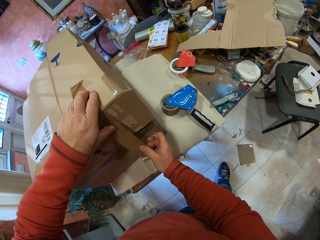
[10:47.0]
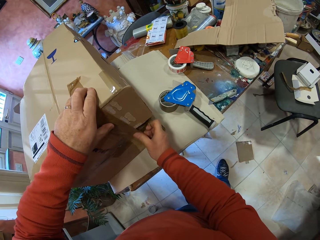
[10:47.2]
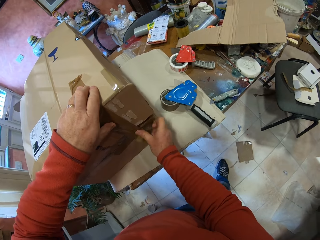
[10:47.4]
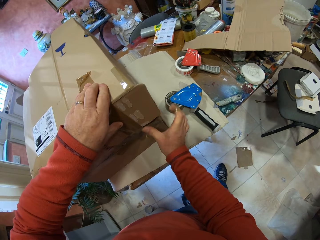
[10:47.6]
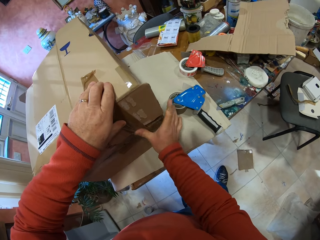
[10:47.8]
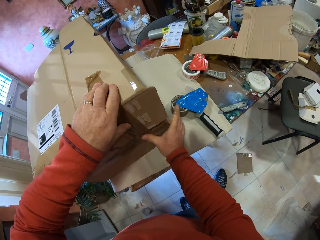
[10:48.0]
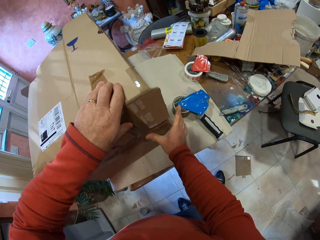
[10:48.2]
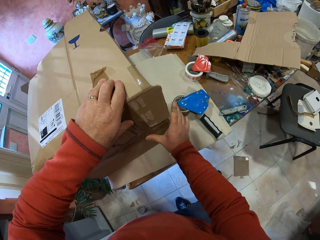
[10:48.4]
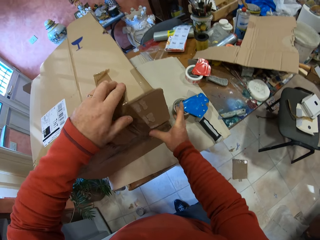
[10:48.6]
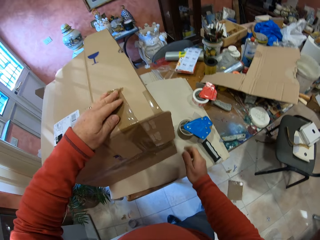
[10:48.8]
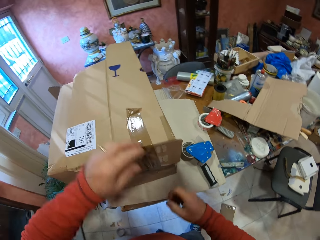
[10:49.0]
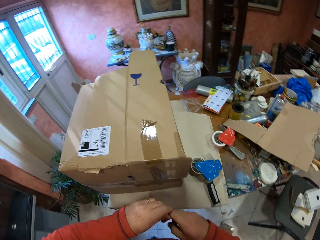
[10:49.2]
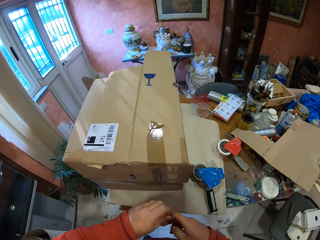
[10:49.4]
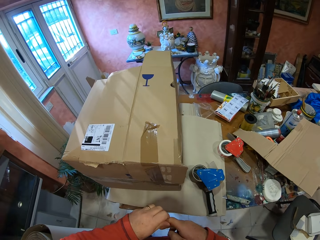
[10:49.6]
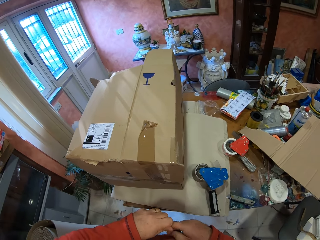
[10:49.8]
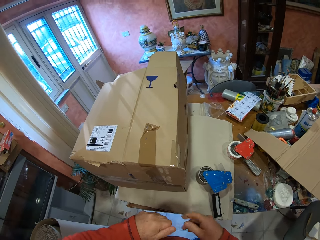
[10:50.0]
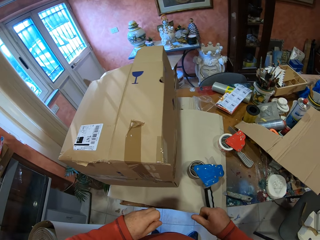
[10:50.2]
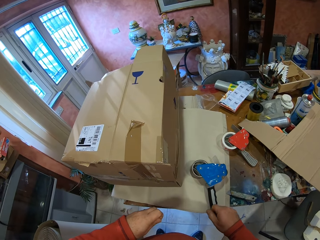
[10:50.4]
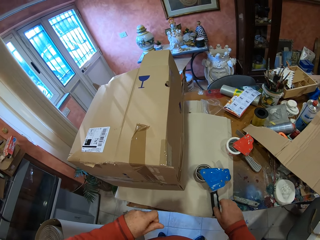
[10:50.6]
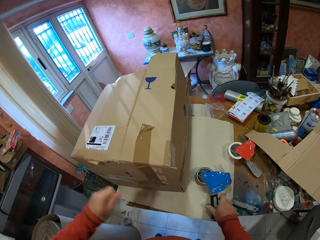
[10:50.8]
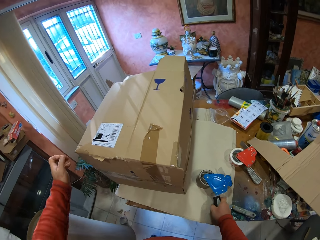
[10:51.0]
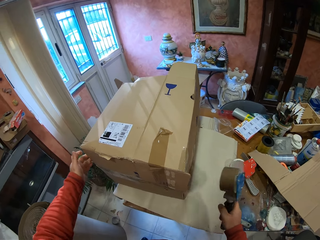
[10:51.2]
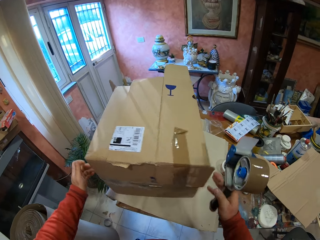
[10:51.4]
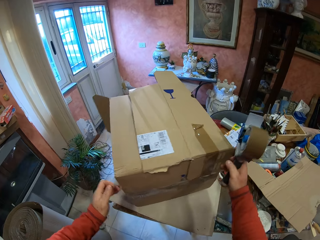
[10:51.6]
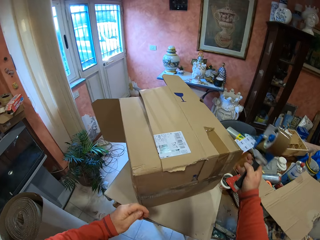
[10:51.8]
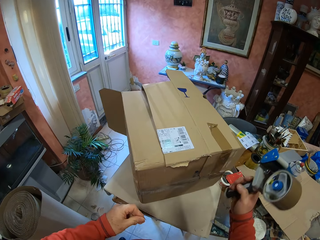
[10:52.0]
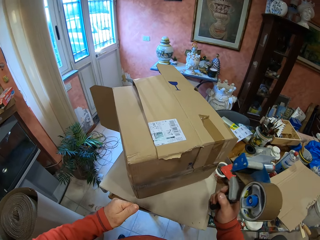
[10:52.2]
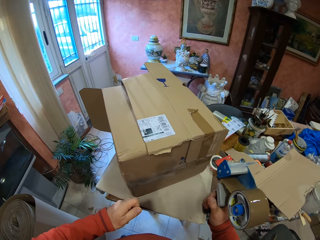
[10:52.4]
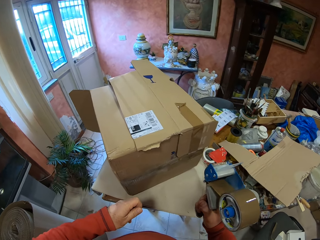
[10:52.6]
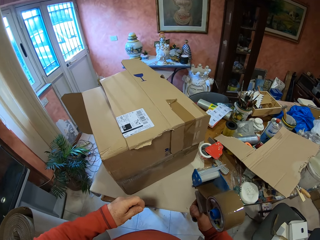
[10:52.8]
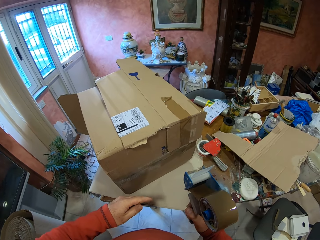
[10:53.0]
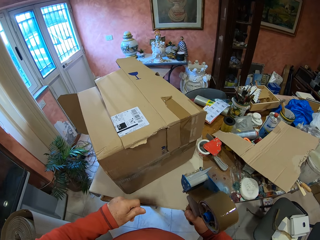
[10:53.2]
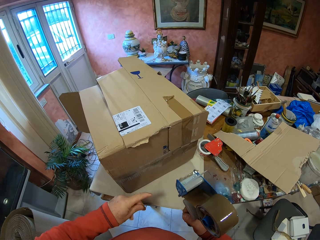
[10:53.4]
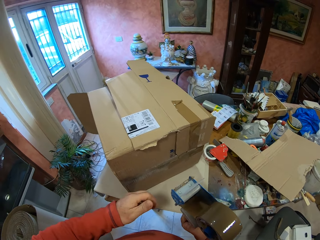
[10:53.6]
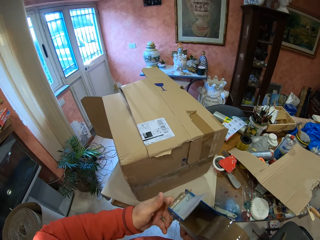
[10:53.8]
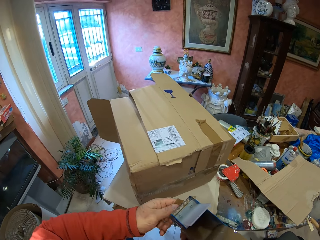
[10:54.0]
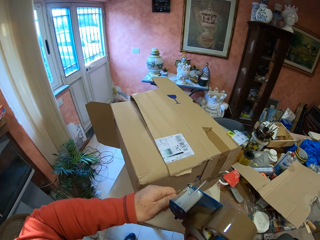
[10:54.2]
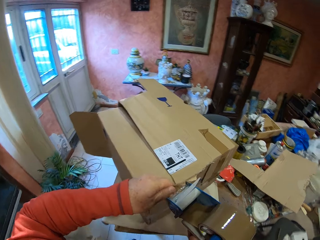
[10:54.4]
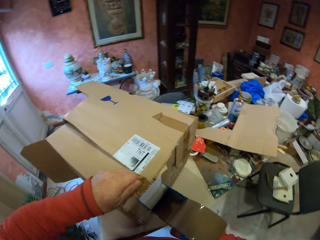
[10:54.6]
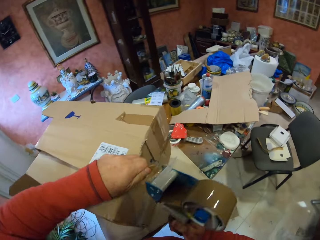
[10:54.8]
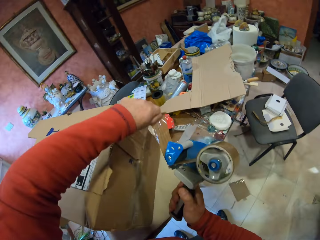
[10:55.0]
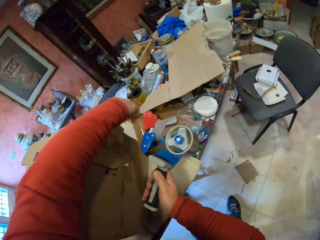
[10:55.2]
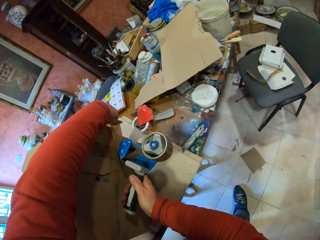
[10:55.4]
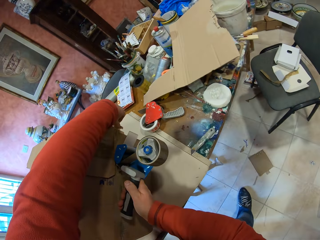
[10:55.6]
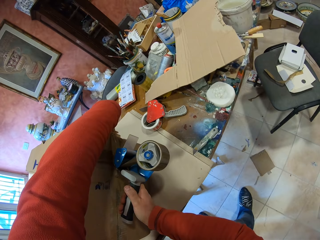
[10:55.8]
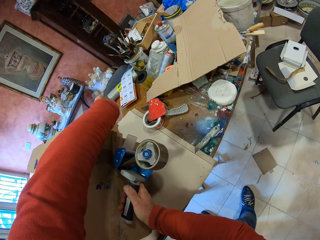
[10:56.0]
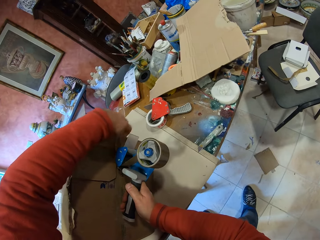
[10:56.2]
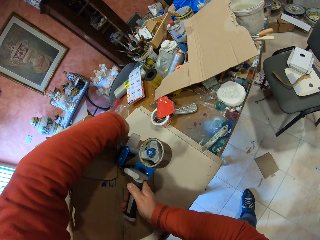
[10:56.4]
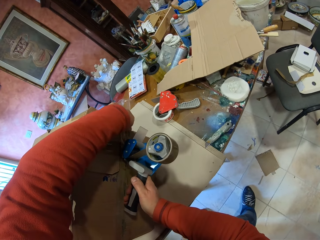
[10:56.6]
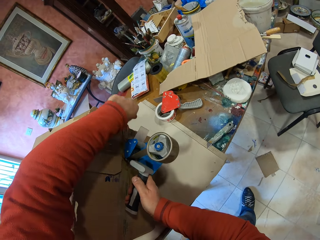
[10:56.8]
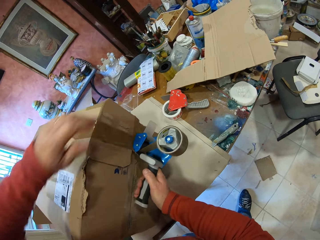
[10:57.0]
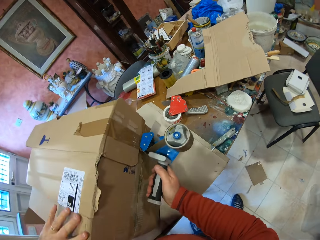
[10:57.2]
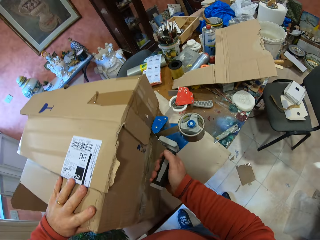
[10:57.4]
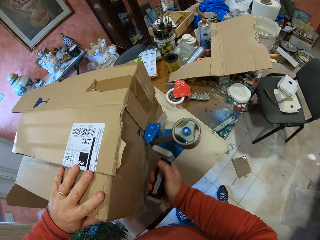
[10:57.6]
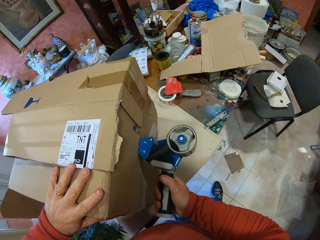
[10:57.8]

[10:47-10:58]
The camera wearer scratches his right finger. He picks up the handheld tape dispenser or hand sellotape dispenser on the table. He puts sellotape on the box with the hand sellotape dispenser.

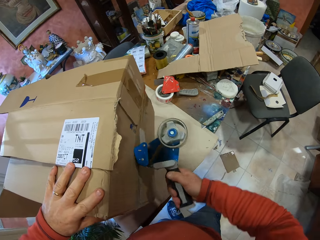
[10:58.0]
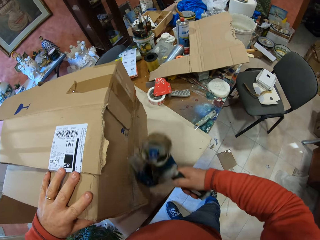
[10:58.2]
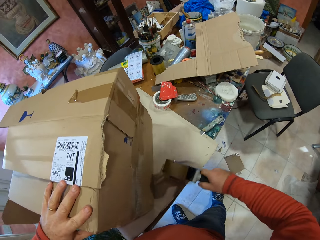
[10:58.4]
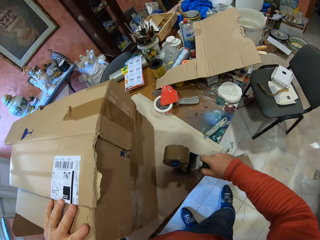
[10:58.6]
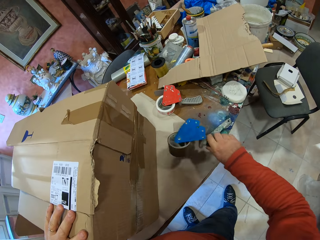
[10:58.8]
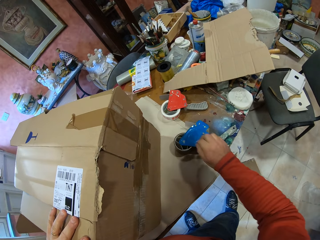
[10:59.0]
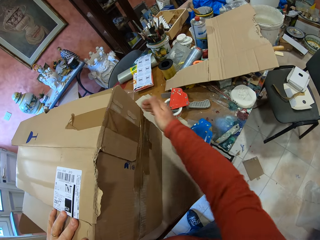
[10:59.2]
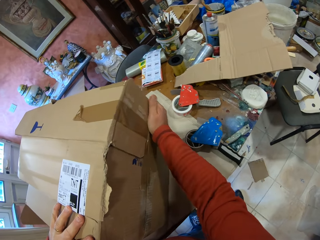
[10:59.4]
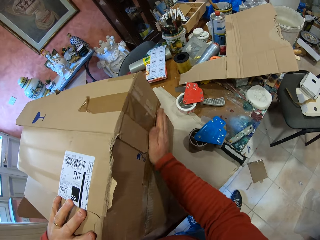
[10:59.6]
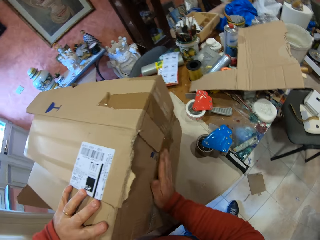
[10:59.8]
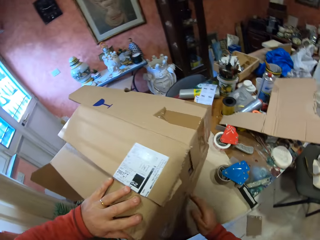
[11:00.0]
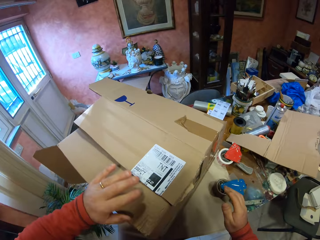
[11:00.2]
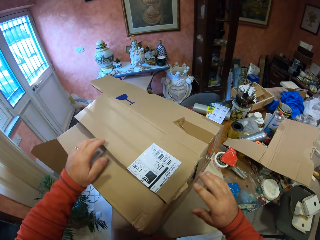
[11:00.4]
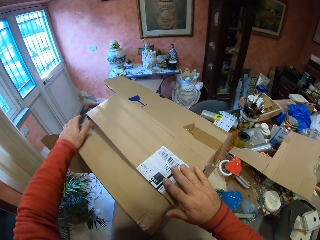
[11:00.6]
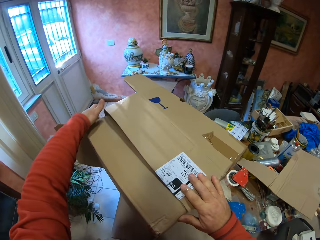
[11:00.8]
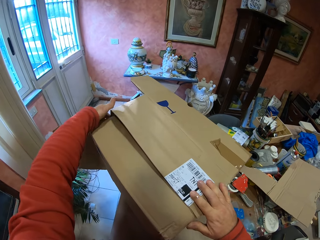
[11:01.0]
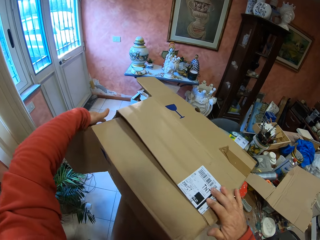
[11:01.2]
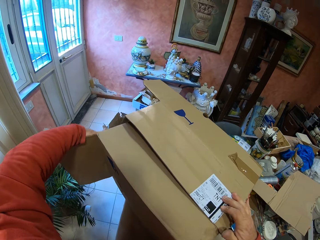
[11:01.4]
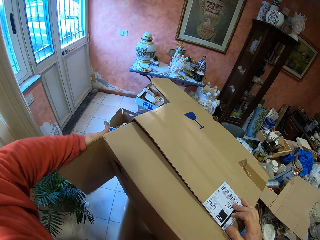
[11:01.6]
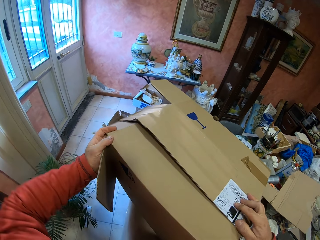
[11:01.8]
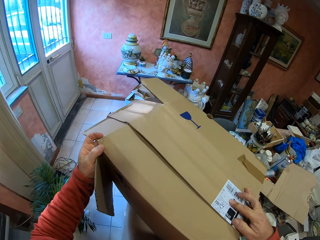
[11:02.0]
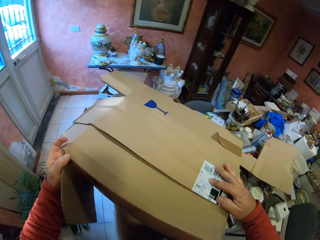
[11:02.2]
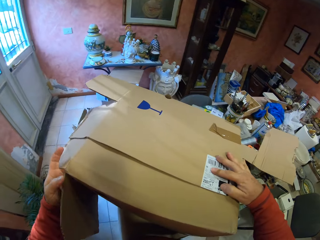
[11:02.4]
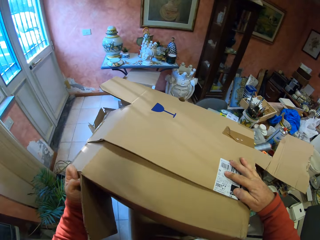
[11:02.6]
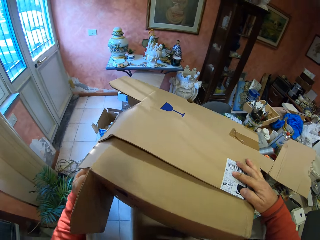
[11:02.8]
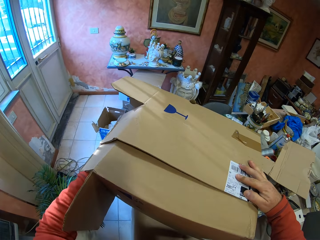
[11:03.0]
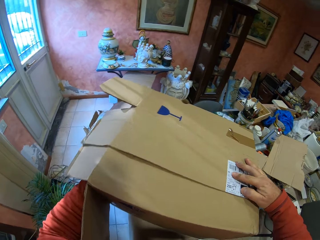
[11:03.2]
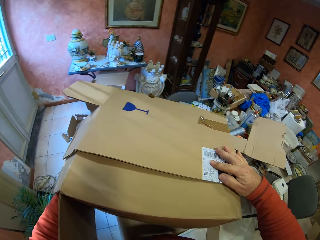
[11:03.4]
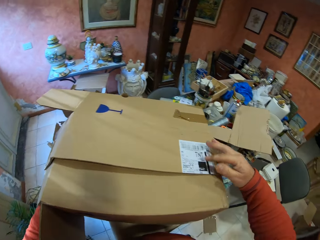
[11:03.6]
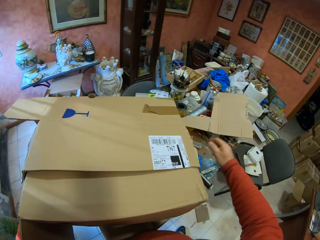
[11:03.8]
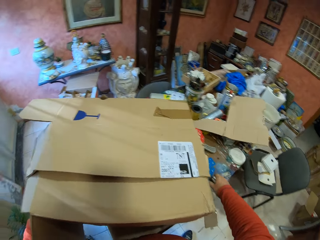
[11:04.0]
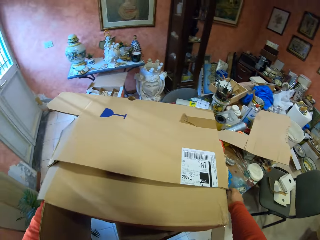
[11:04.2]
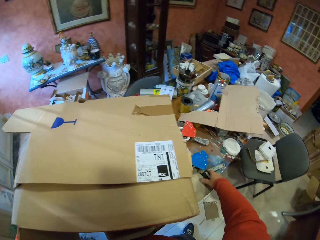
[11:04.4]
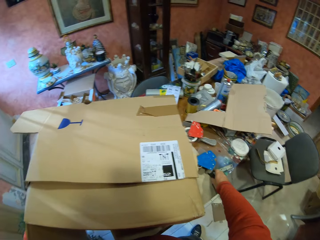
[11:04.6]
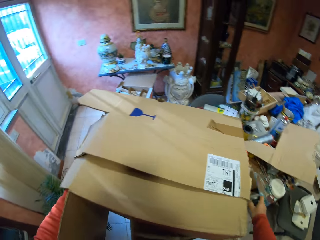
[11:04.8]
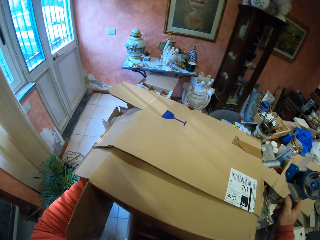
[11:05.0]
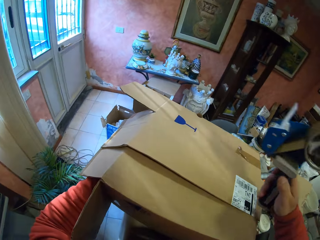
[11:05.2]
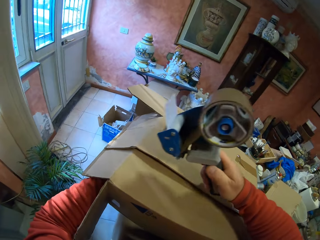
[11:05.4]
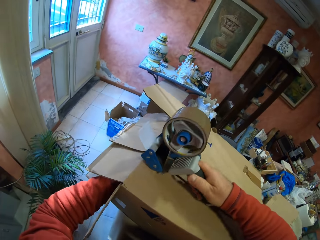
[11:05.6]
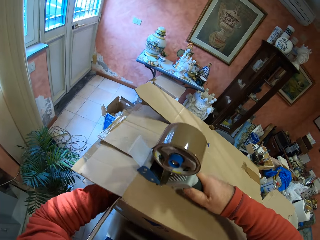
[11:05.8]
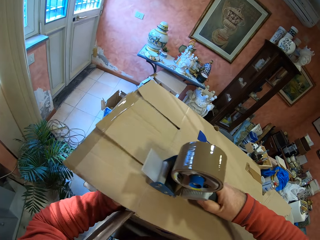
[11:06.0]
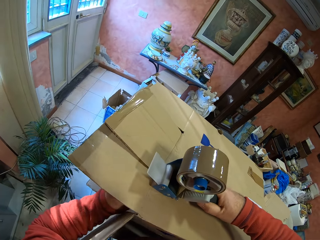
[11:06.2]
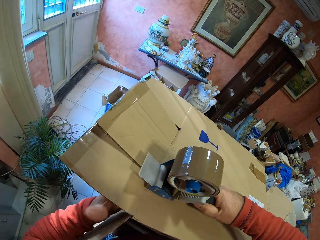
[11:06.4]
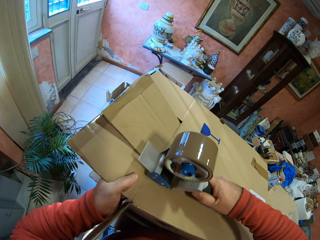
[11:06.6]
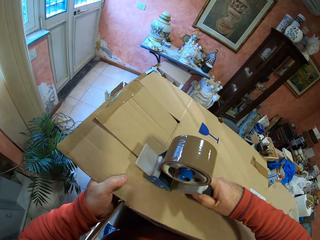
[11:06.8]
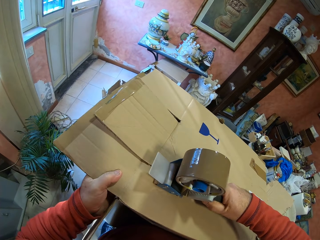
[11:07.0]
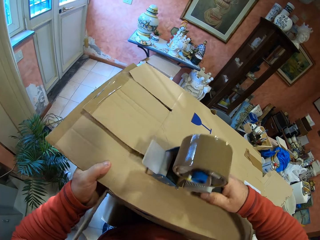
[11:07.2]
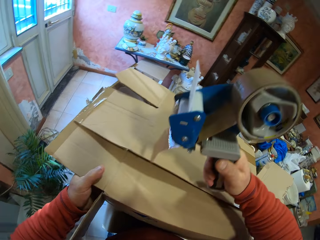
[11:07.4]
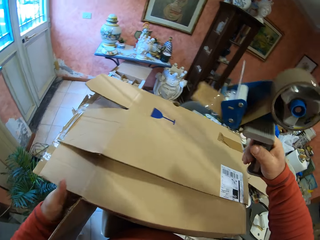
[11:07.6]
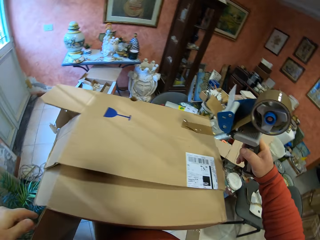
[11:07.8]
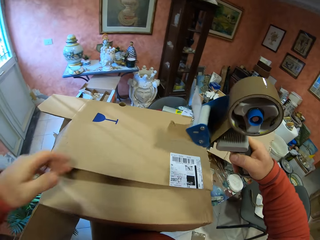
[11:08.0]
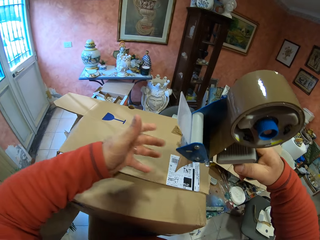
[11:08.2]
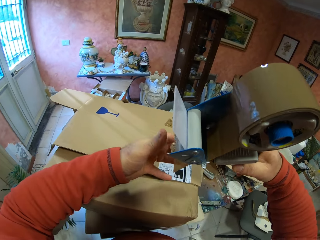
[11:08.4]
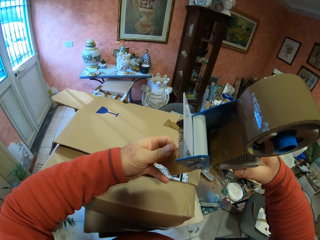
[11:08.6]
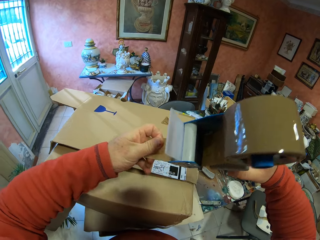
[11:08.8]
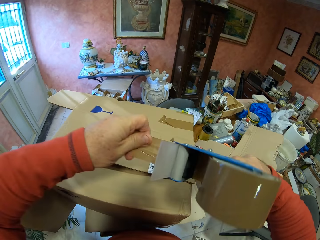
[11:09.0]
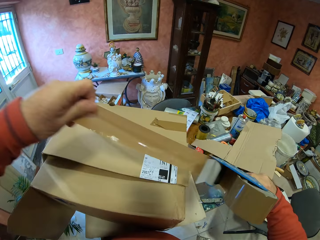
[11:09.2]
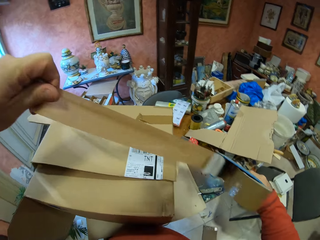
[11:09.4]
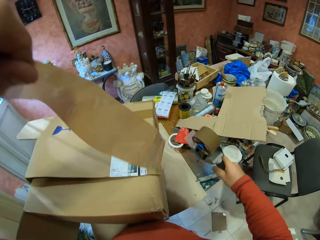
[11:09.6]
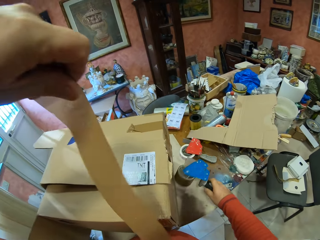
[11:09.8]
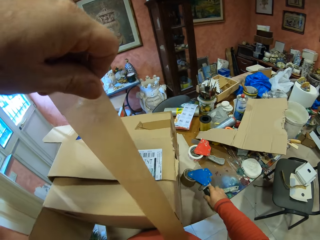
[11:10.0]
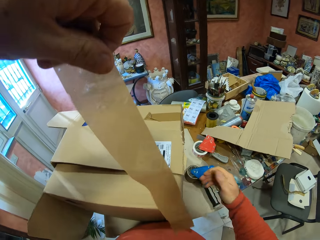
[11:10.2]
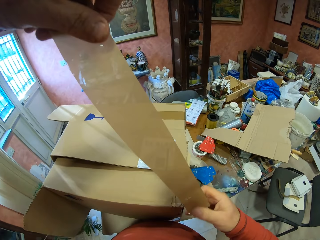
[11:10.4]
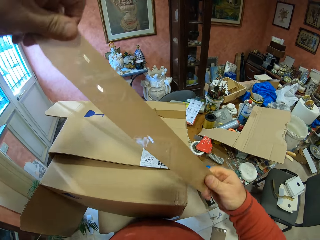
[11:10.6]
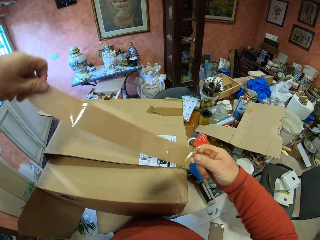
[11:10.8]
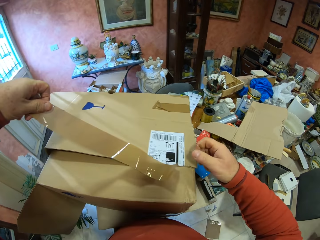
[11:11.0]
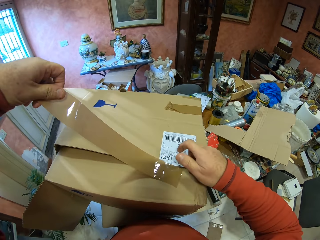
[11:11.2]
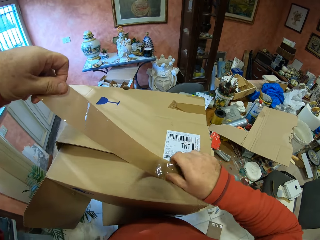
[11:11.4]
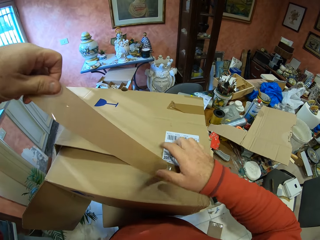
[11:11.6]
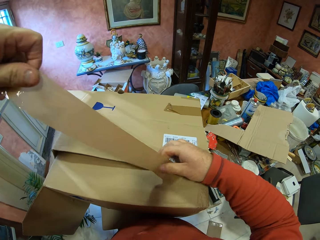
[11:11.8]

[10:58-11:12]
The camera wearer places the handheld tape dispenser on the table. He touches the tape on the carton box. He adjusts the carton box. He picks up the handheld tape dispenser on the table. He puts the tape on the carton box. He cuts the tape with his hand. He places the handheld tape dispenser on the table. He puts the tape on the carton box.
